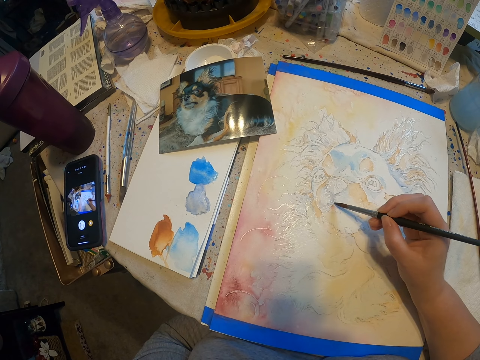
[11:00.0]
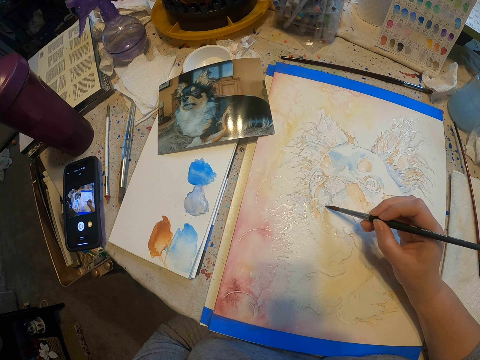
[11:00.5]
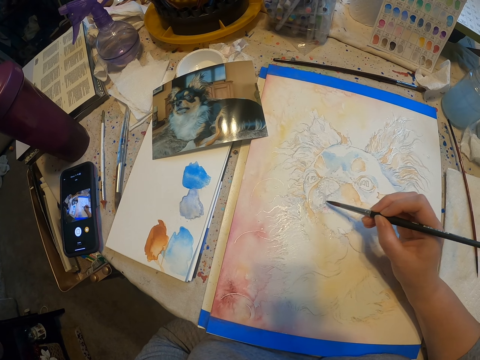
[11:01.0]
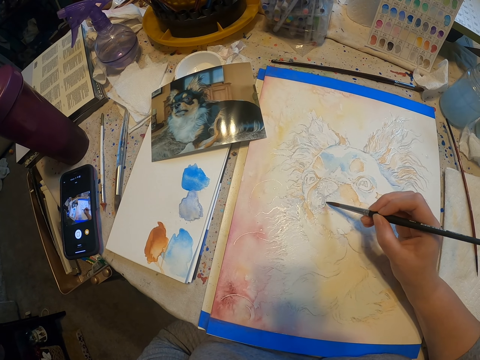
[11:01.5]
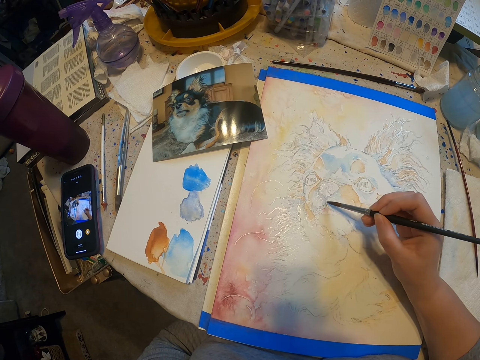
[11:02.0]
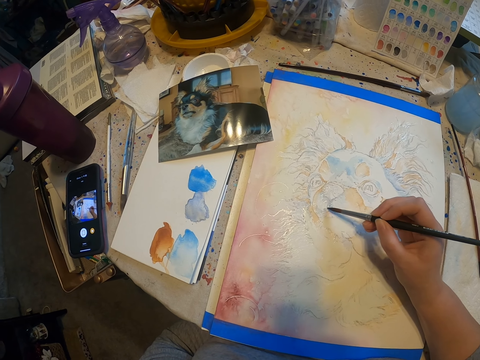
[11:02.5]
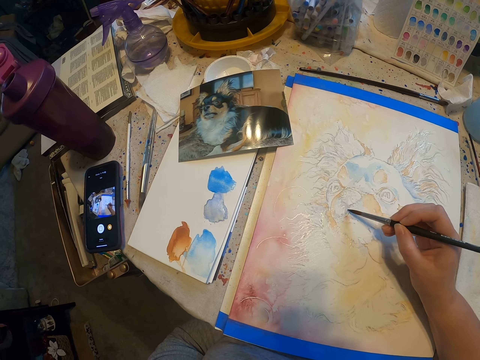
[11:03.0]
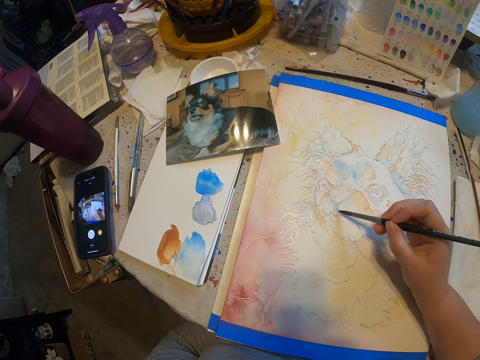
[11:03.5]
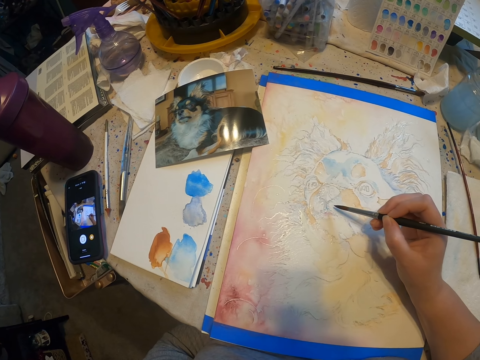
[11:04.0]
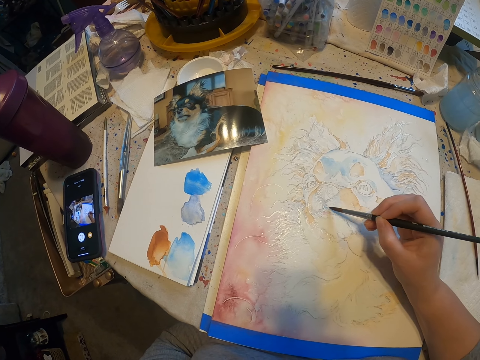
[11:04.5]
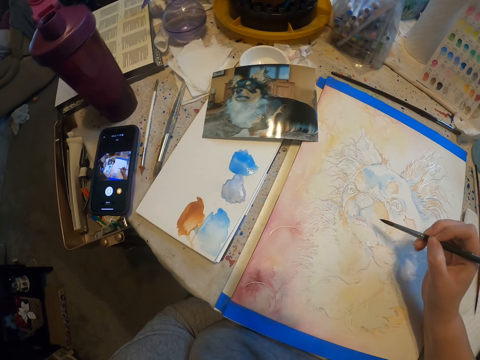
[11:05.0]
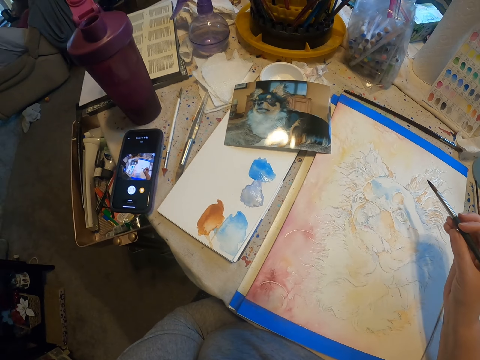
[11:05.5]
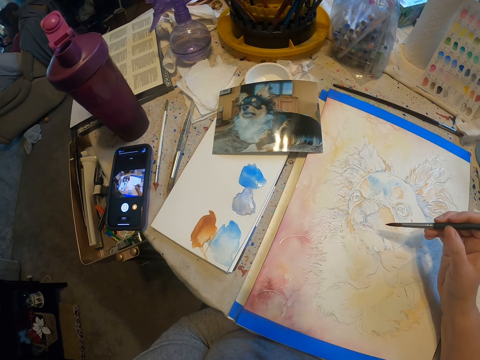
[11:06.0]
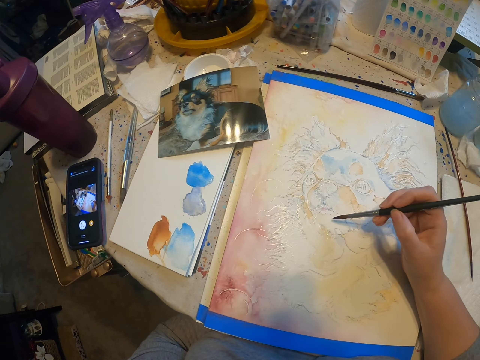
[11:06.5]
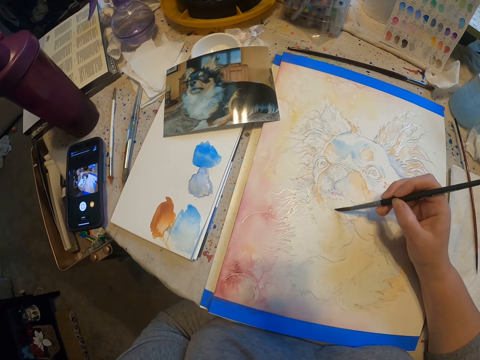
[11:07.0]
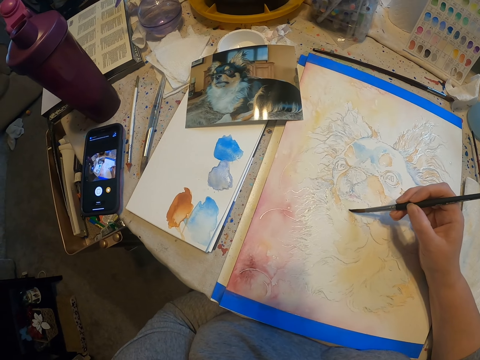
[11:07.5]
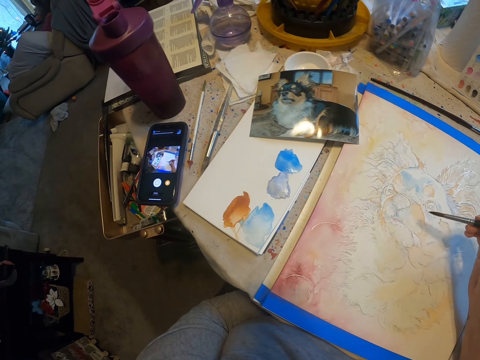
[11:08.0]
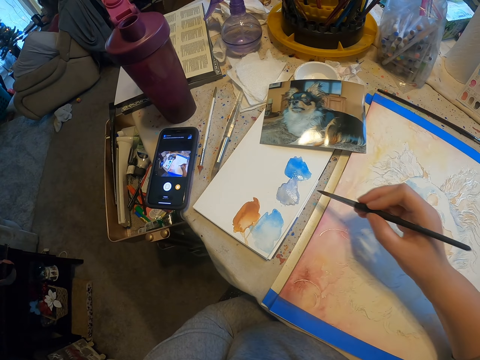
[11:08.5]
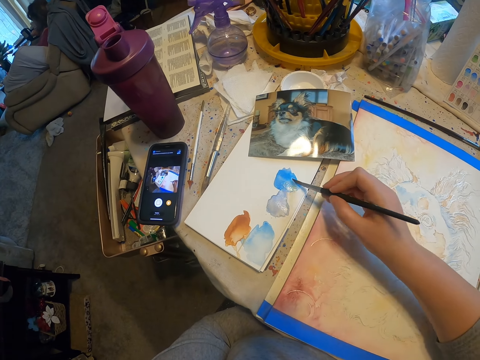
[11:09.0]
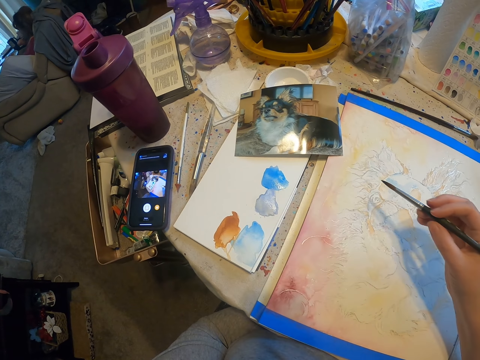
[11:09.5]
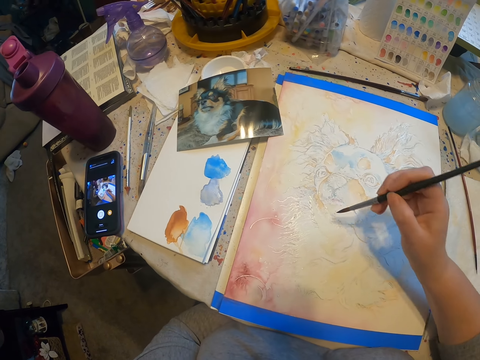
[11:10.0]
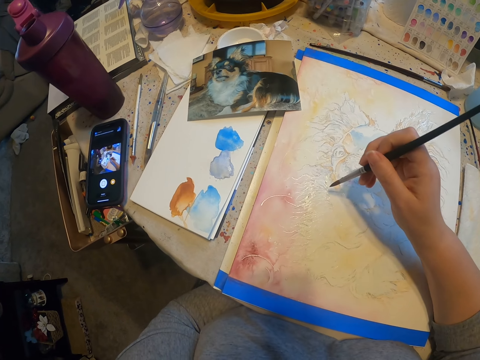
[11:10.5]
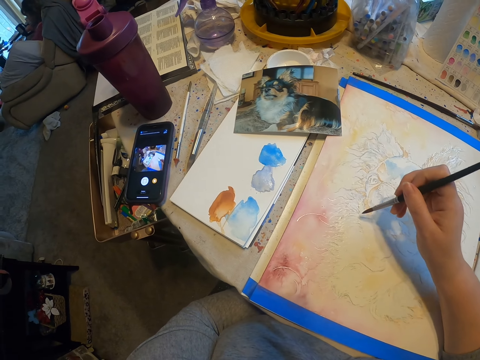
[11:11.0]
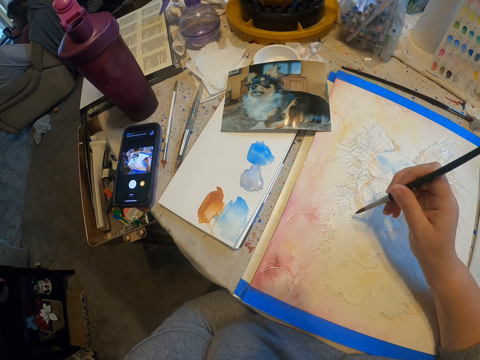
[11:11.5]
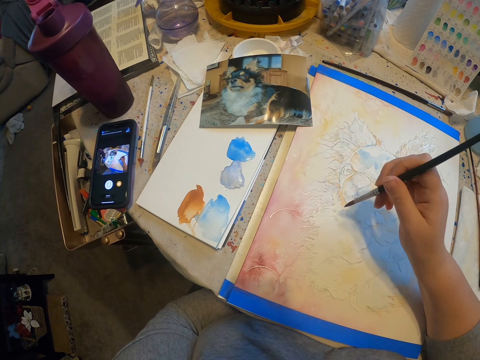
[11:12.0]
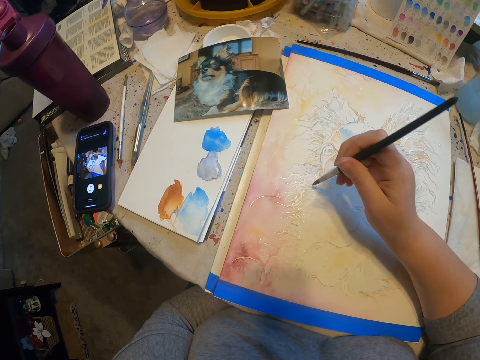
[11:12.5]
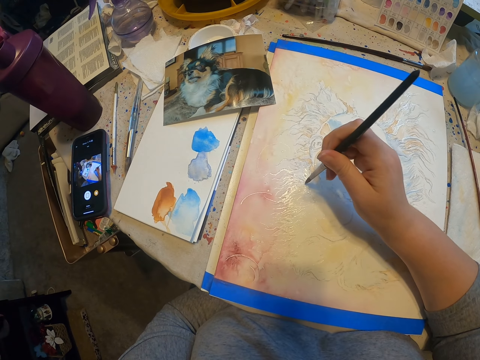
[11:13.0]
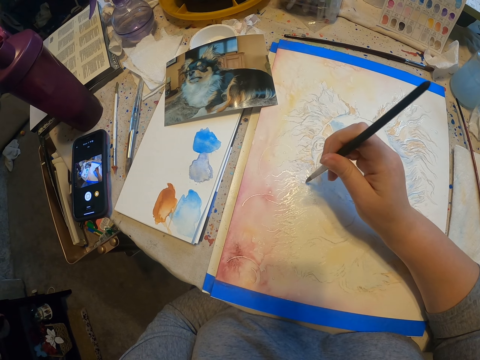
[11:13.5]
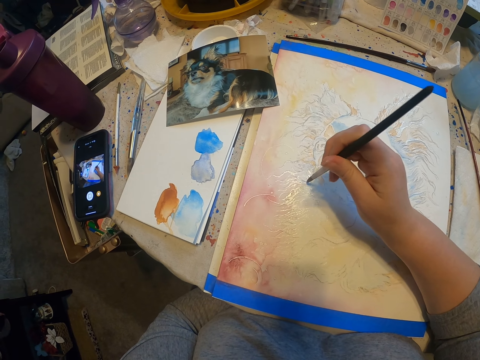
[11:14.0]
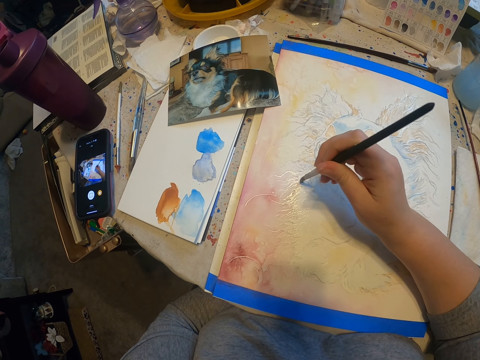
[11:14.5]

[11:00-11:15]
The camera wearer rubs the painting brush on the paint. They paint the picture using the painting brush.

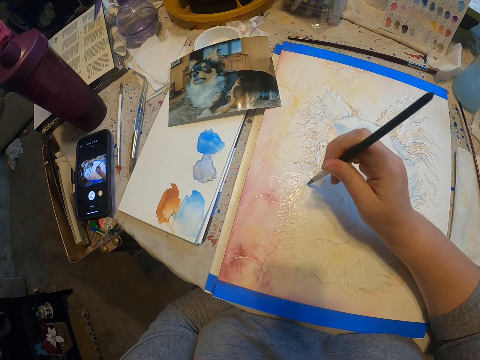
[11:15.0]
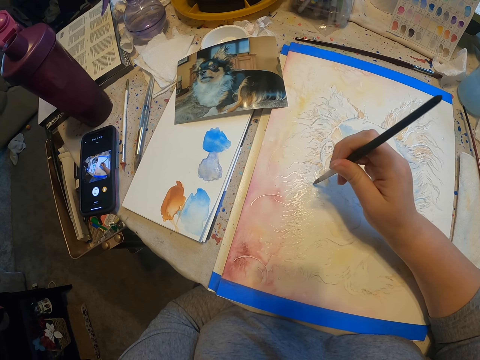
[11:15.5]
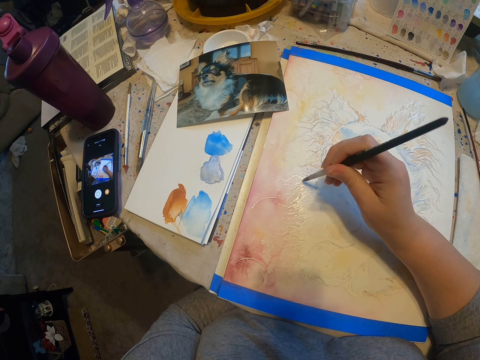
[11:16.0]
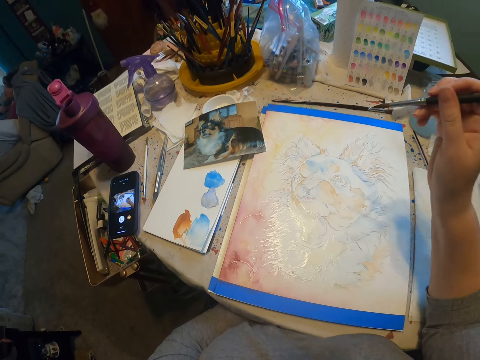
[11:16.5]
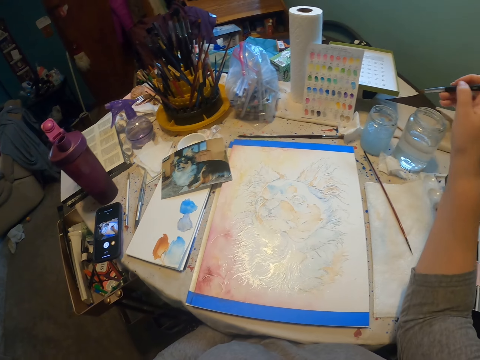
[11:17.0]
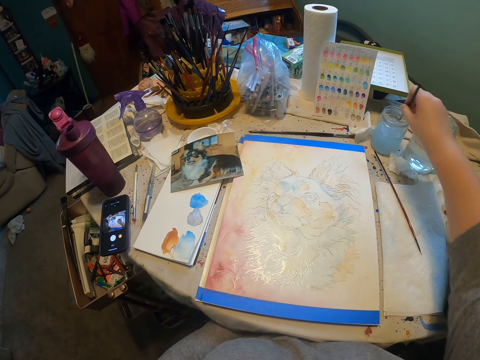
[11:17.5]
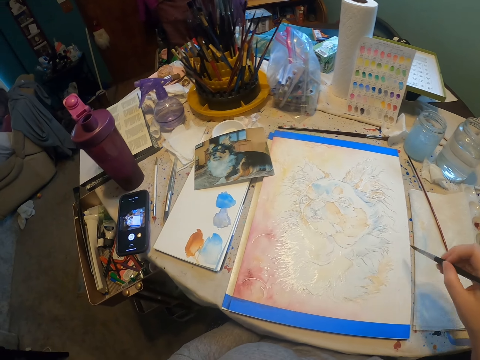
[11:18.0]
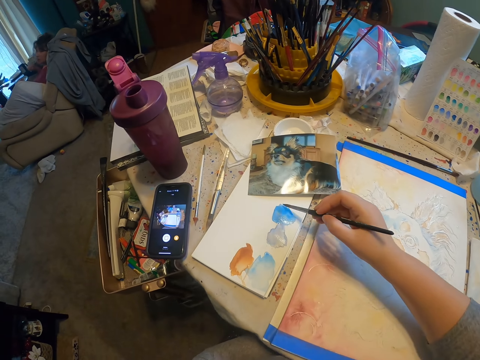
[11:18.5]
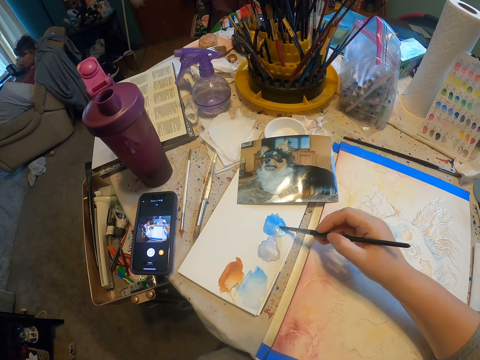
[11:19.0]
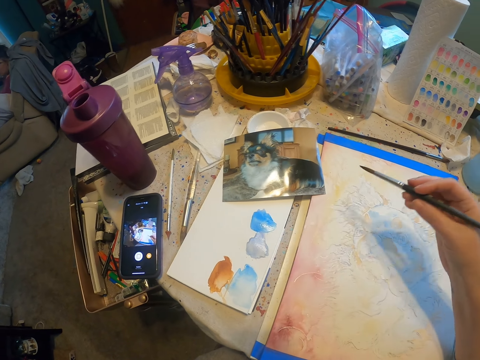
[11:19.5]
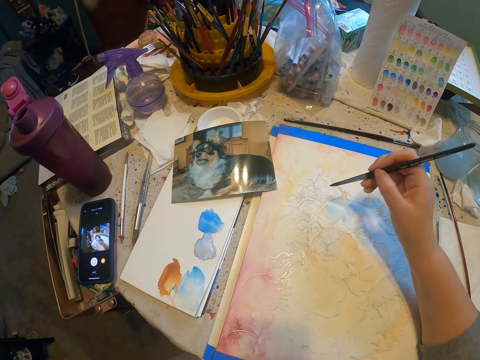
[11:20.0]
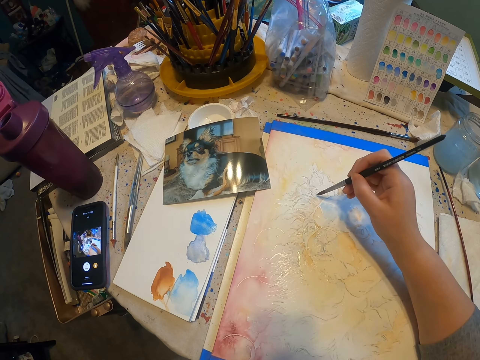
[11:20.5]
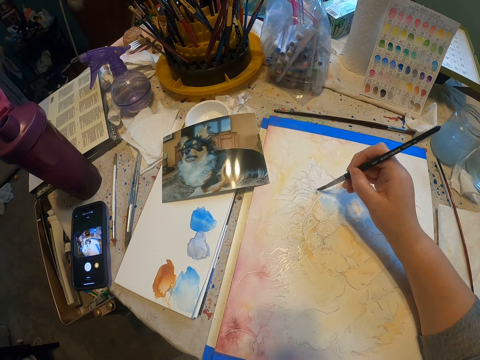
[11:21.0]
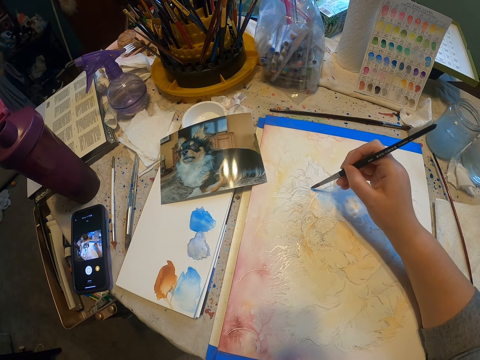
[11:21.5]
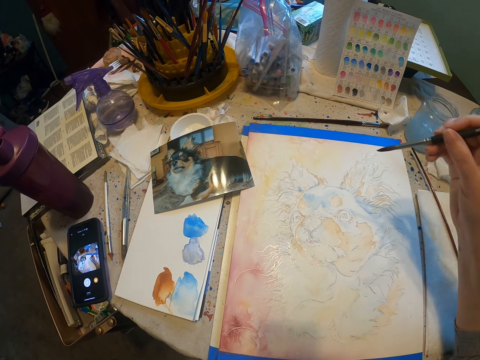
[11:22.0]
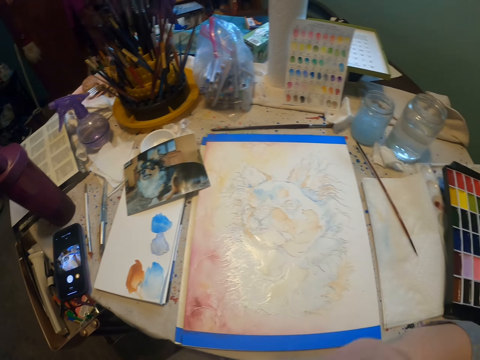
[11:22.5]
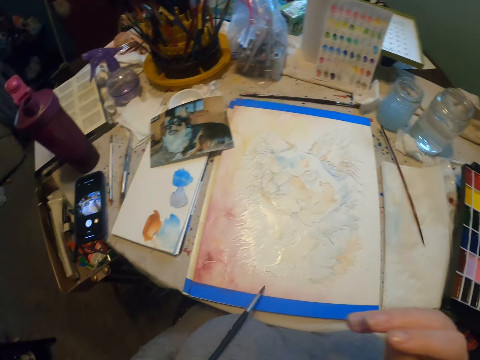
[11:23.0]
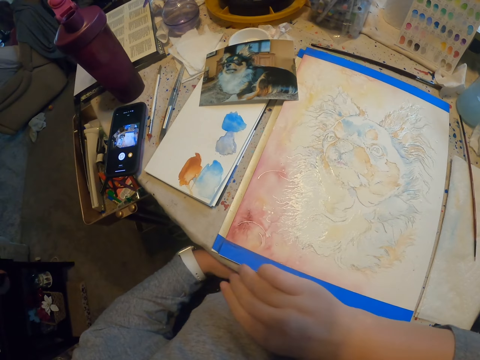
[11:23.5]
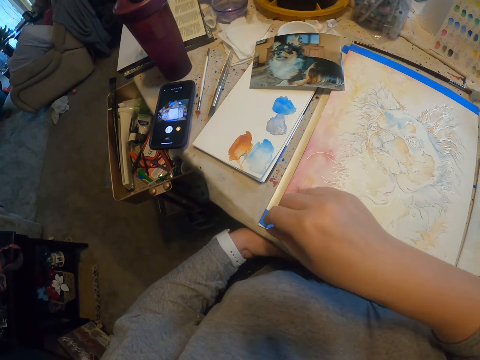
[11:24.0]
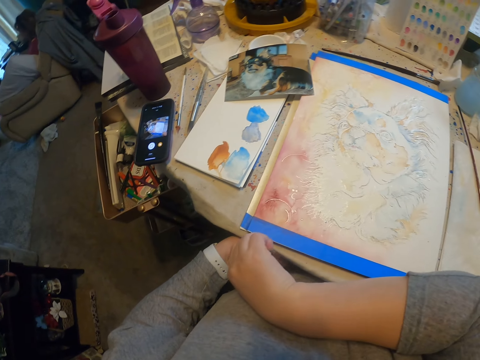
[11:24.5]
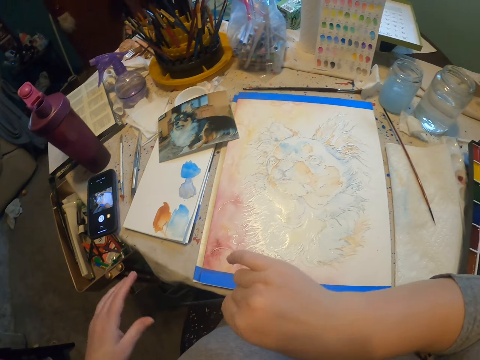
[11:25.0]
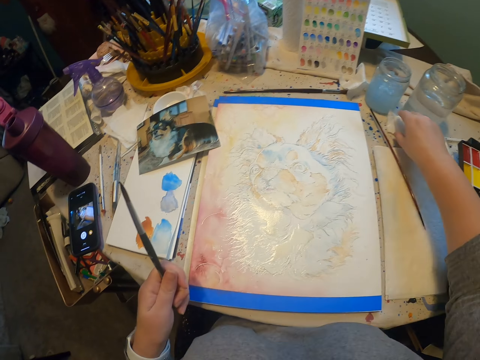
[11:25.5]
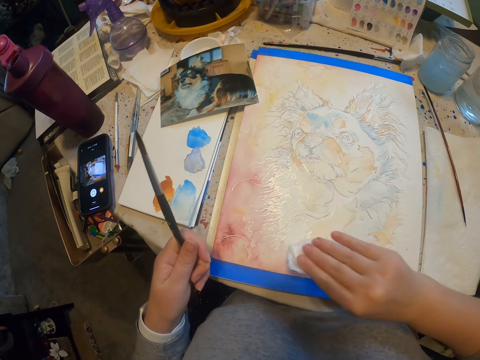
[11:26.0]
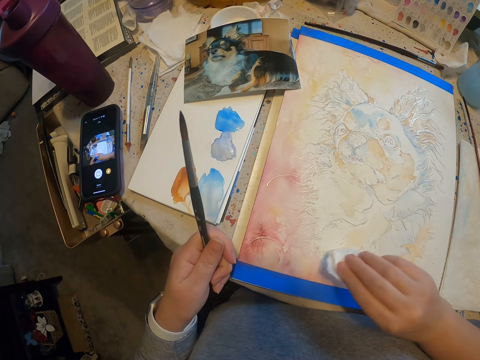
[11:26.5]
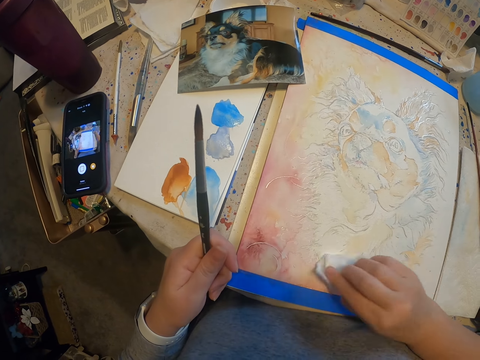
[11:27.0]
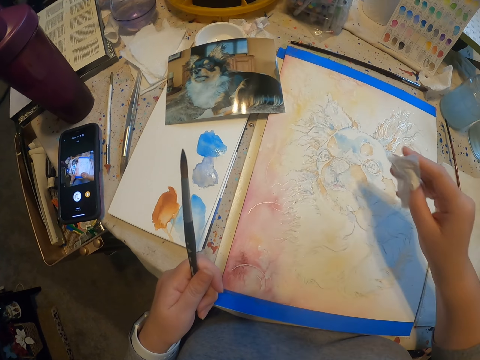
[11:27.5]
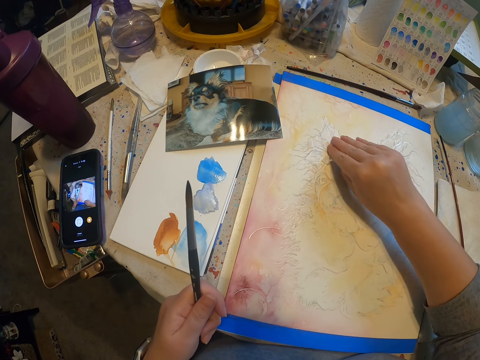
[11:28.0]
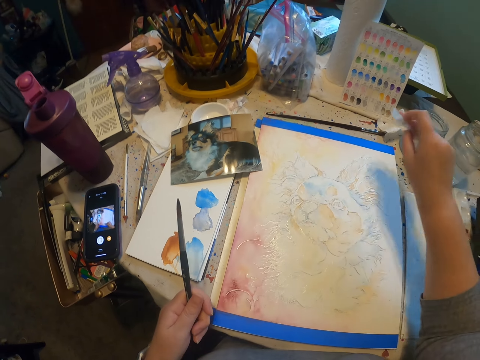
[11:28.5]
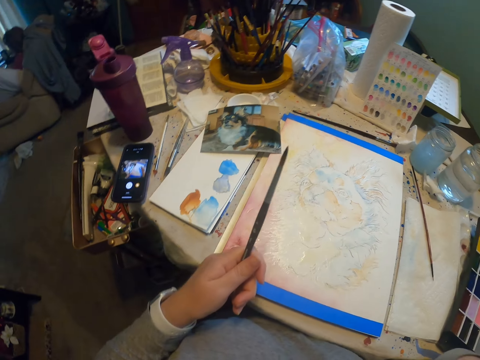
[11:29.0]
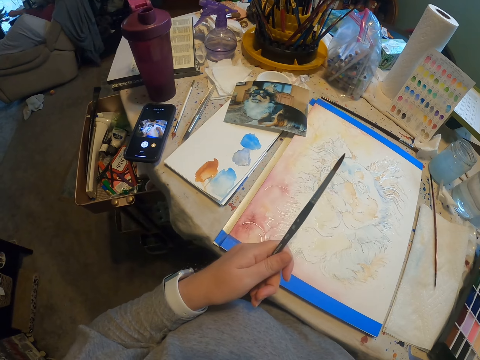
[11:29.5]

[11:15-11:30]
The camera wearer dips the painting brush in the liquid. They rub the painting brush on the paint. They paint the picture using the painting brush. They drop the paint brush. They hold the paint brush with the left hand. They wipe the excess paint with a tissue.
